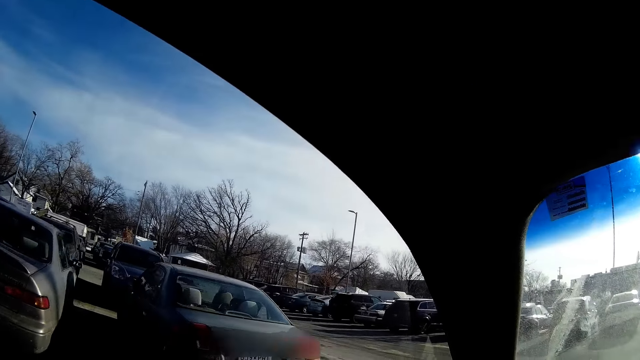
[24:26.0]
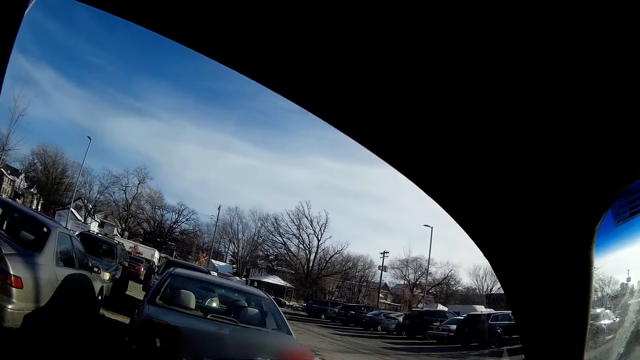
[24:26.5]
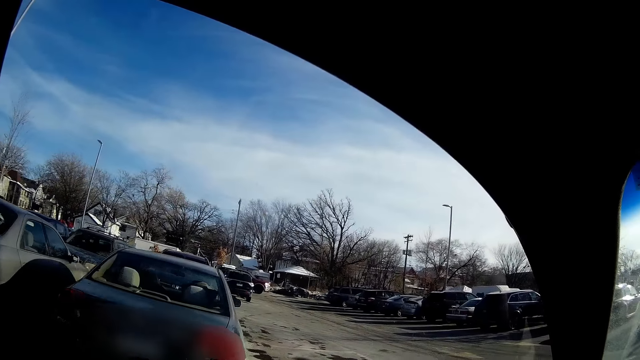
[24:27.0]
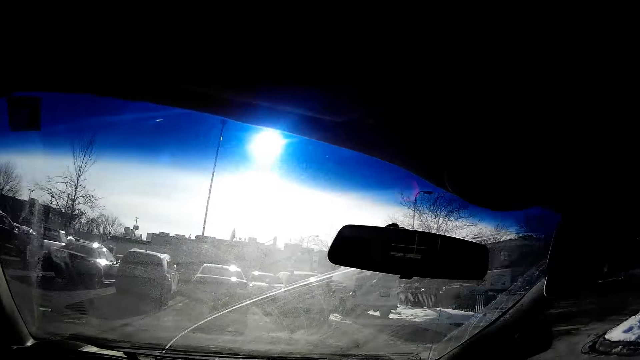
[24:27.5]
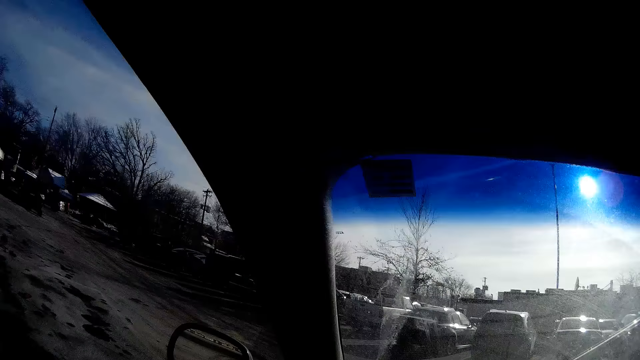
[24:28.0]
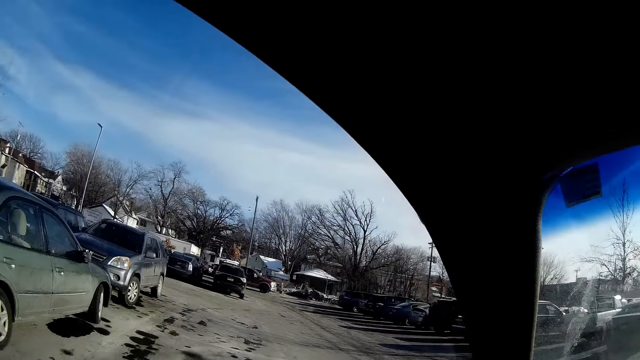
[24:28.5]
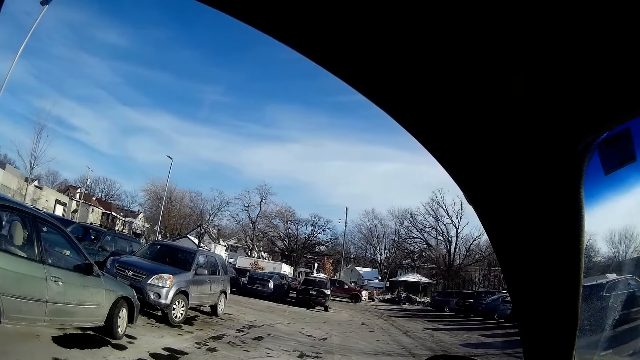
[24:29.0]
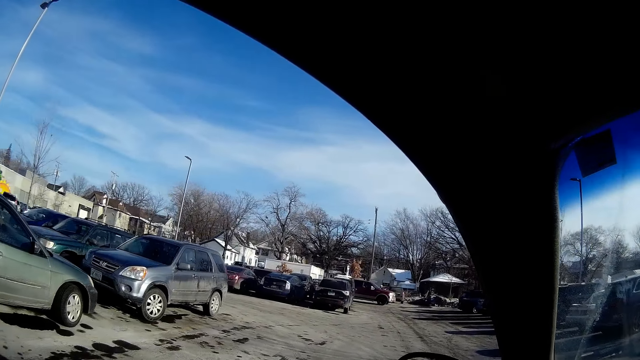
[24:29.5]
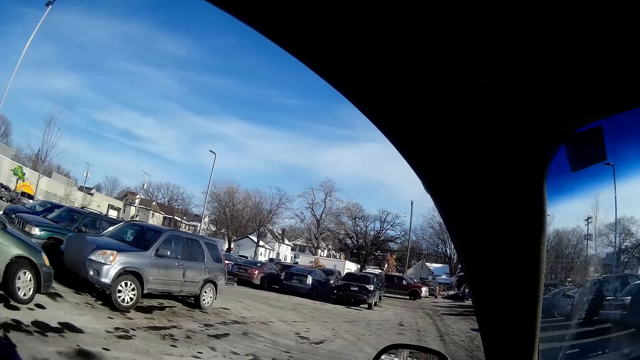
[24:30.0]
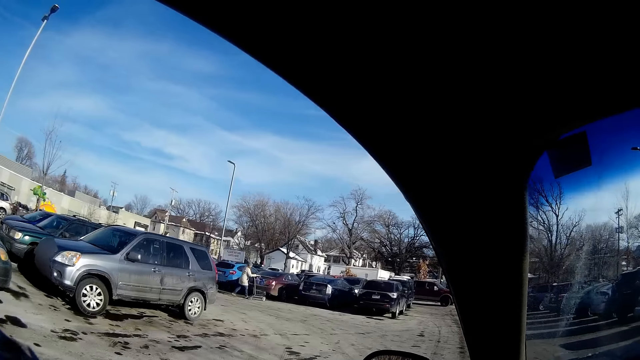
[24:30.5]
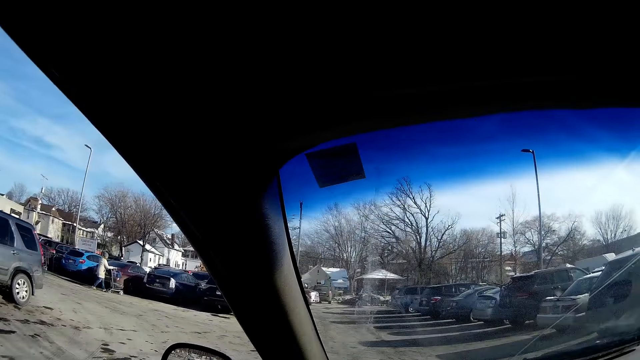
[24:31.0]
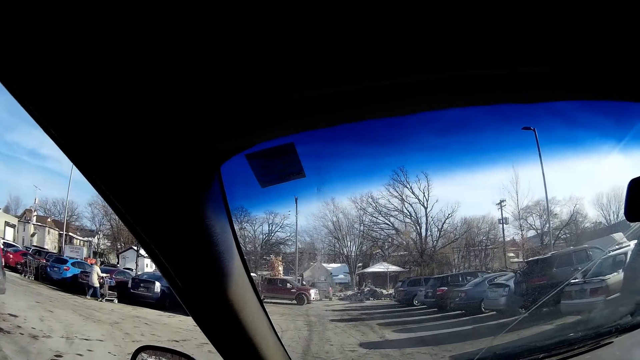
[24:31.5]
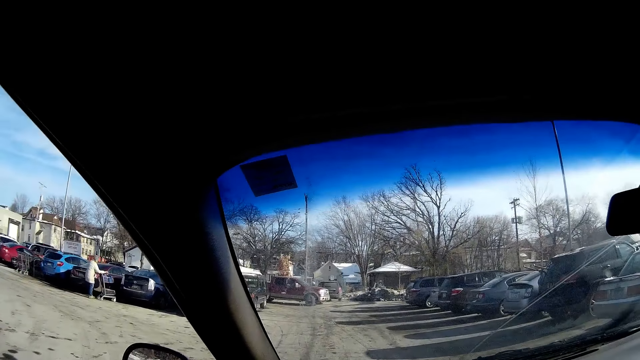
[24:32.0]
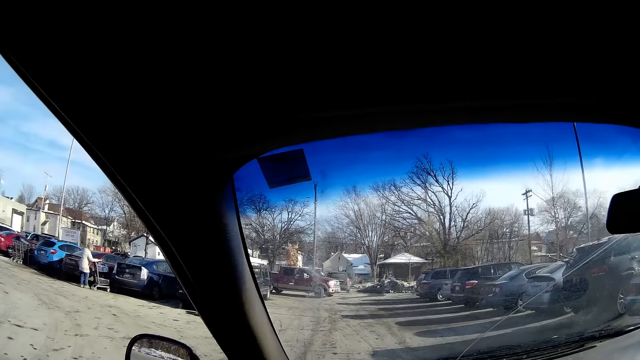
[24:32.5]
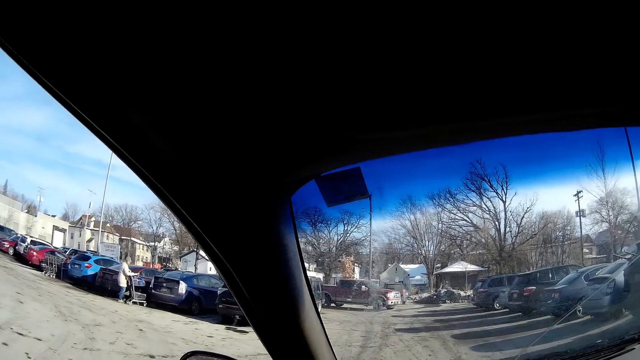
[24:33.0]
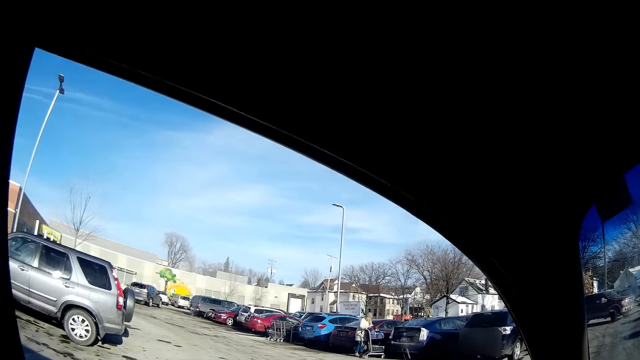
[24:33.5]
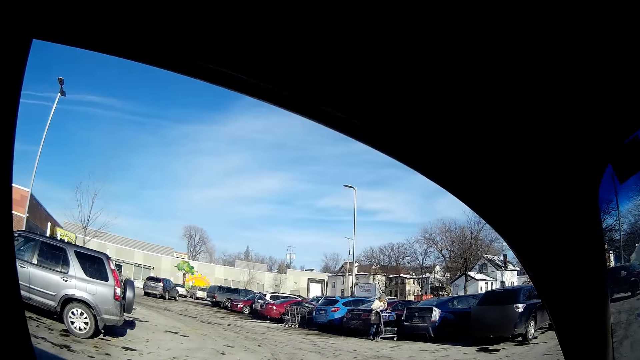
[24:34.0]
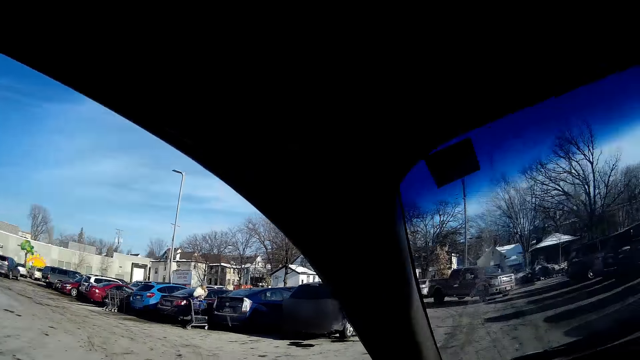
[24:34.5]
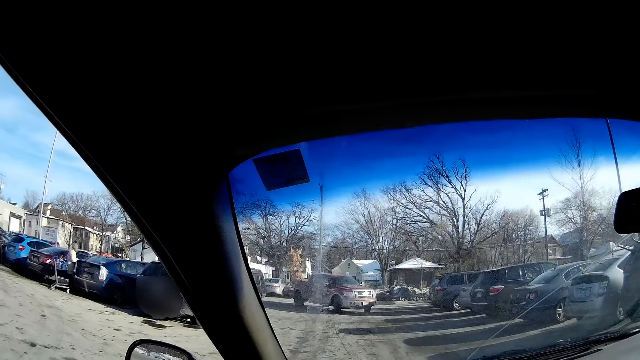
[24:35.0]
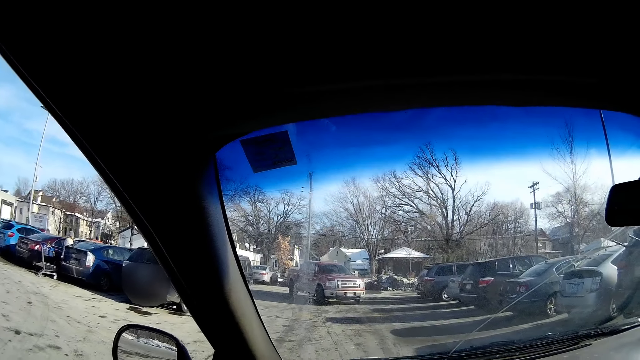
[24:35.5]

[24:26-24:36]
The camera wearer drives left in the car park.

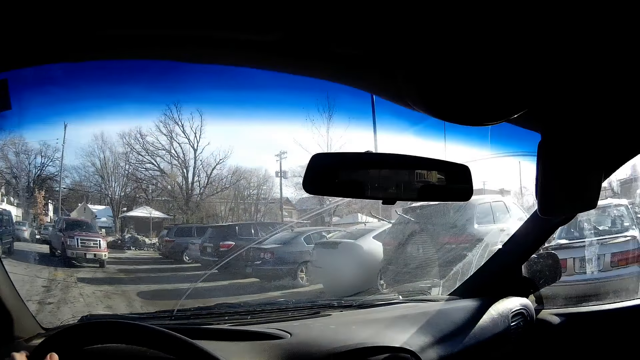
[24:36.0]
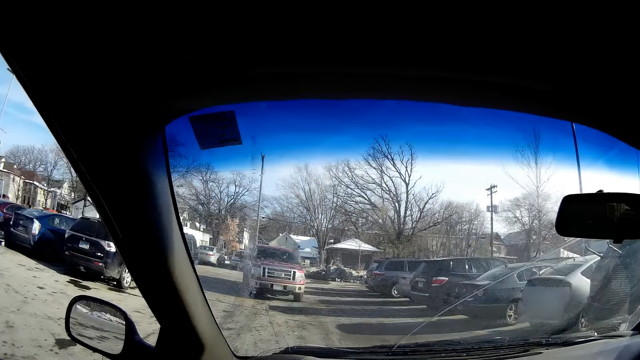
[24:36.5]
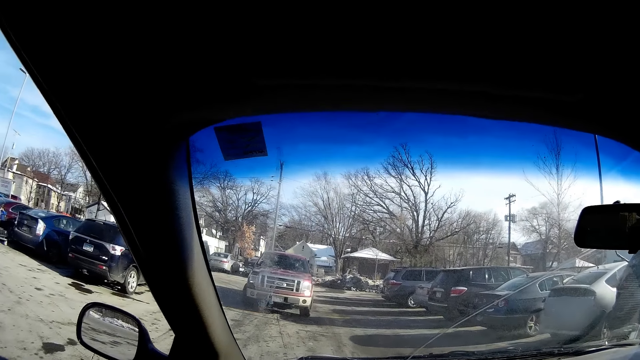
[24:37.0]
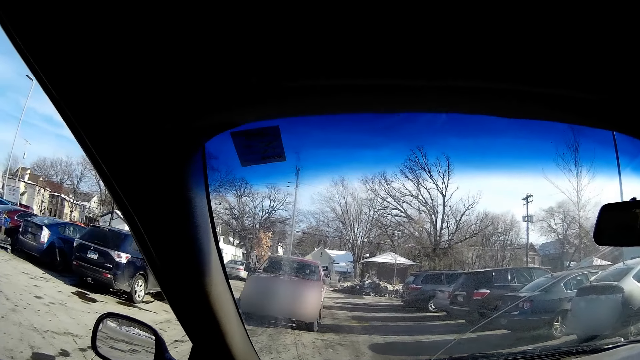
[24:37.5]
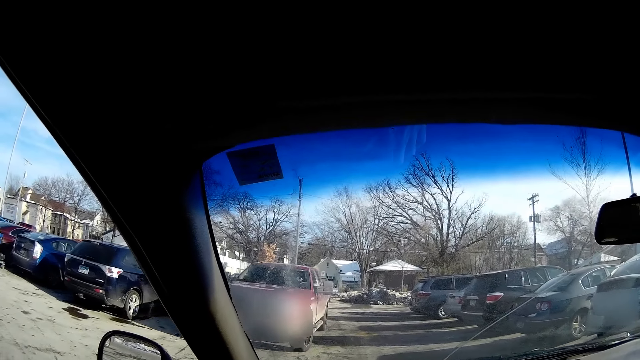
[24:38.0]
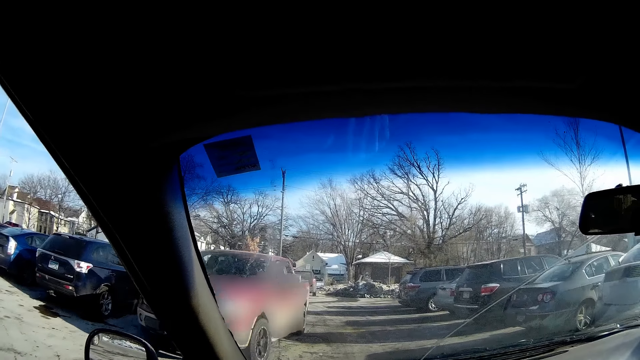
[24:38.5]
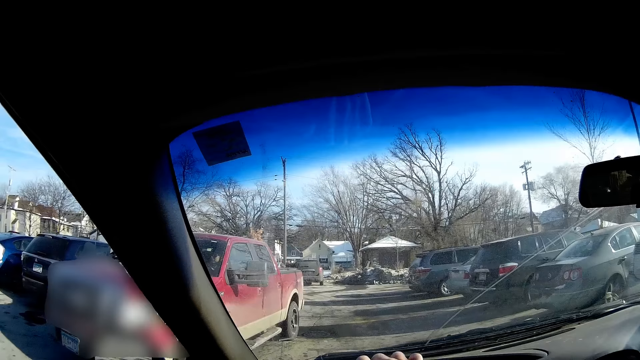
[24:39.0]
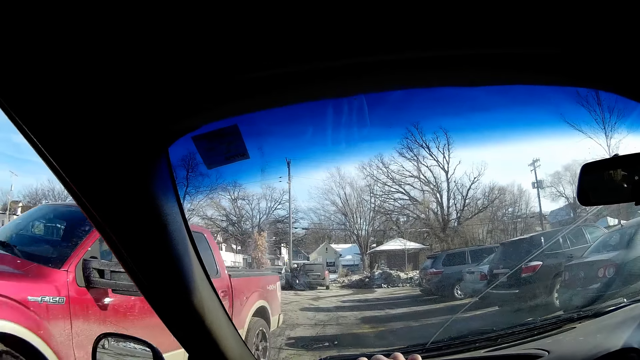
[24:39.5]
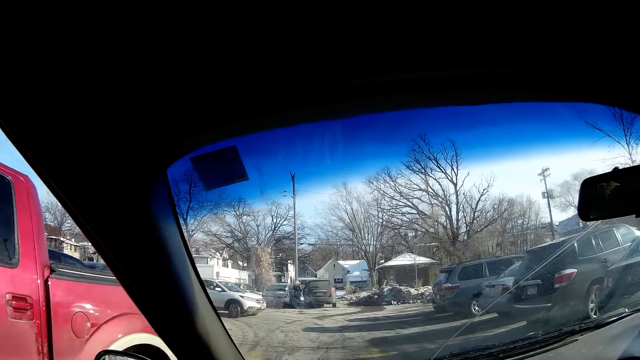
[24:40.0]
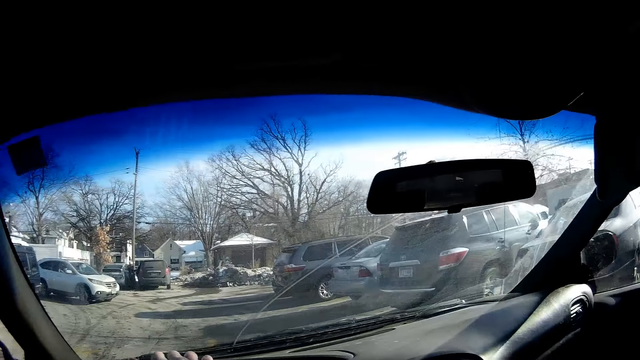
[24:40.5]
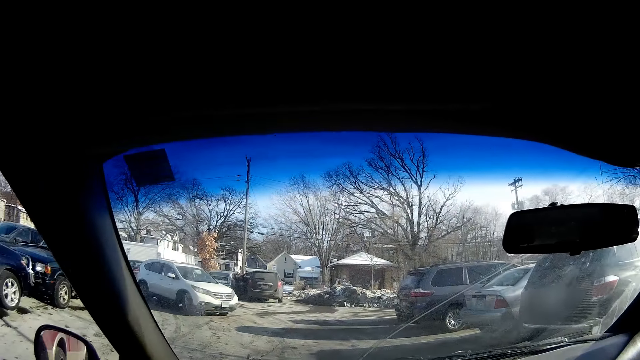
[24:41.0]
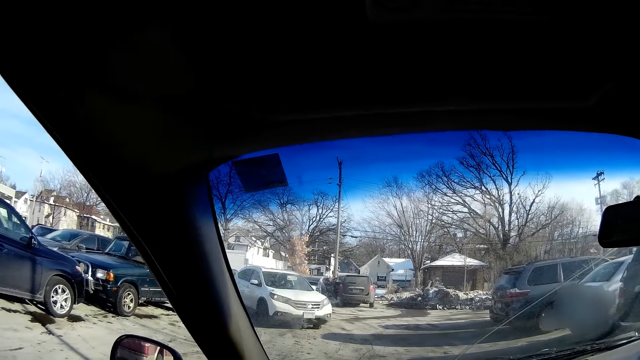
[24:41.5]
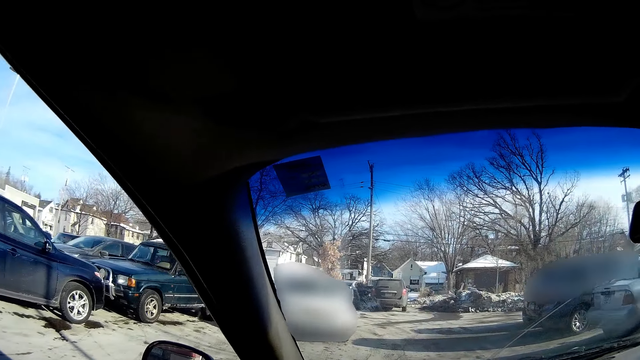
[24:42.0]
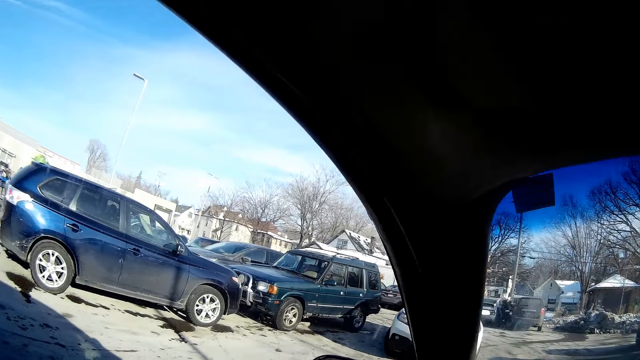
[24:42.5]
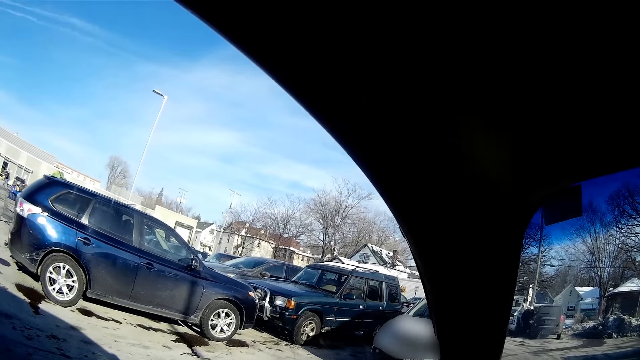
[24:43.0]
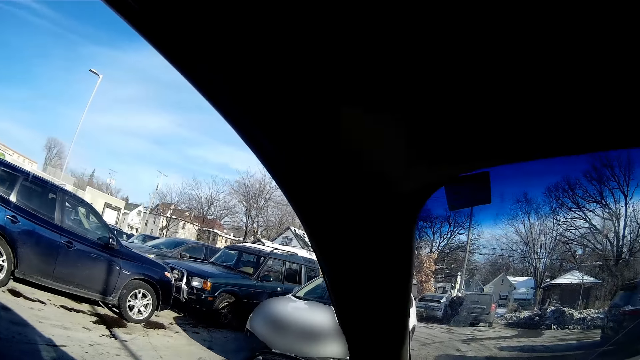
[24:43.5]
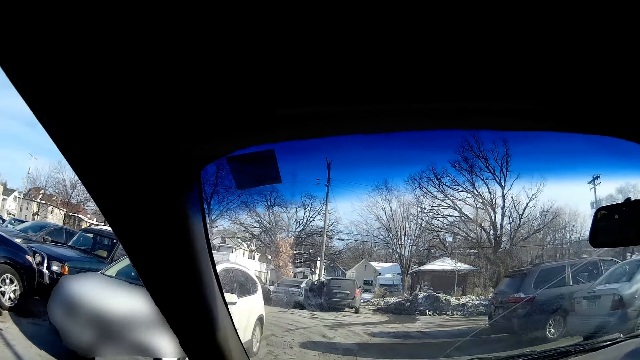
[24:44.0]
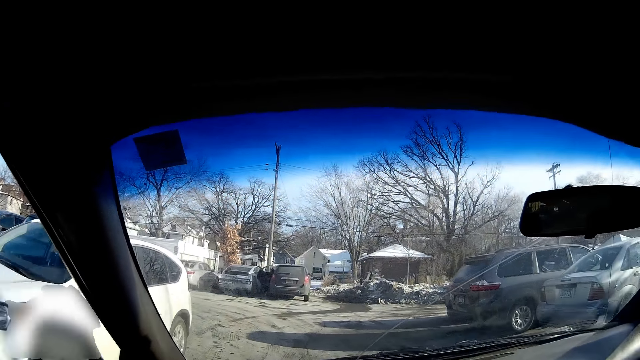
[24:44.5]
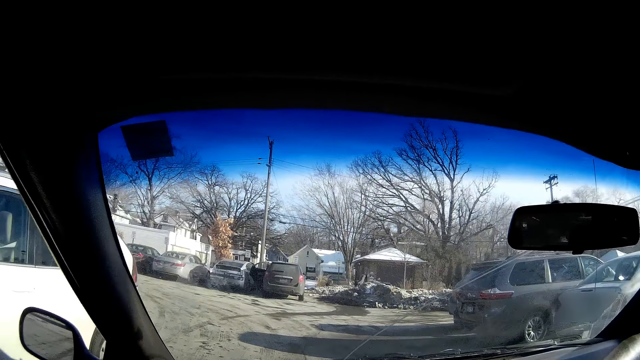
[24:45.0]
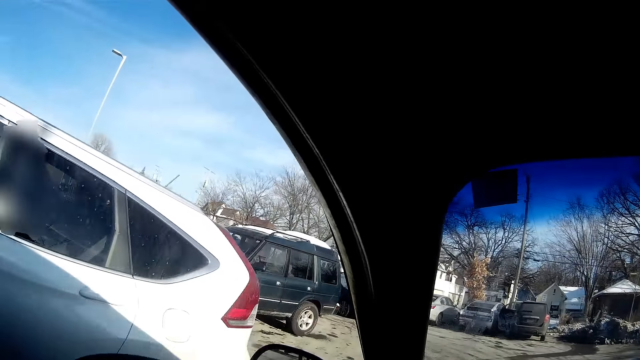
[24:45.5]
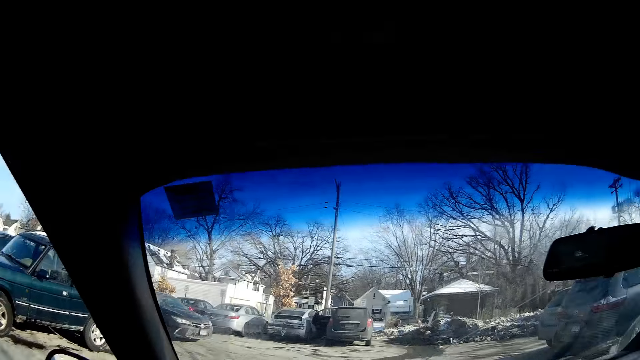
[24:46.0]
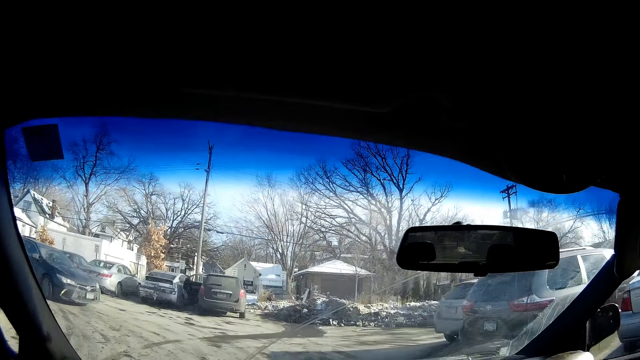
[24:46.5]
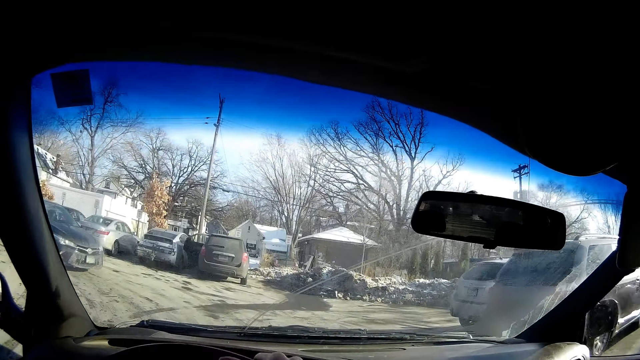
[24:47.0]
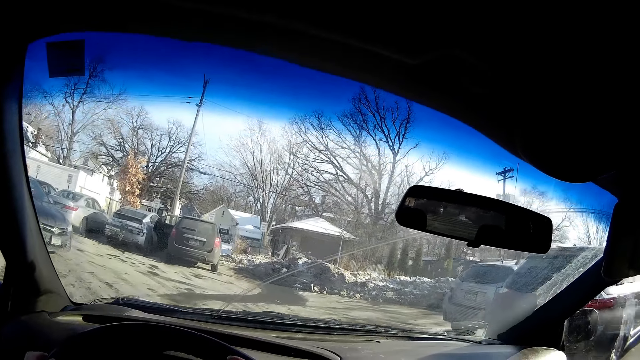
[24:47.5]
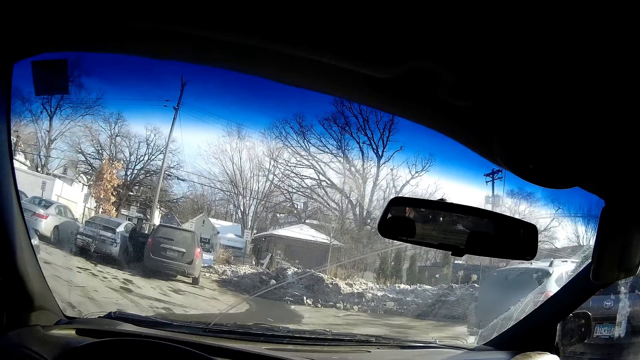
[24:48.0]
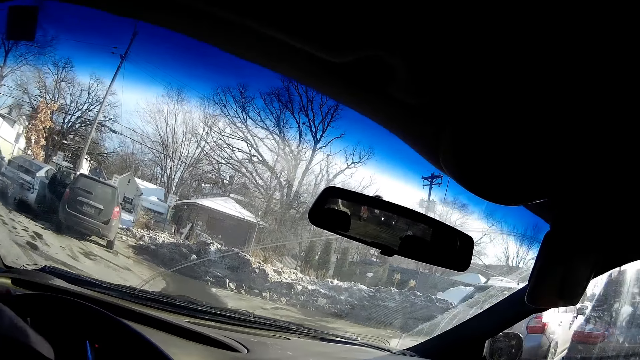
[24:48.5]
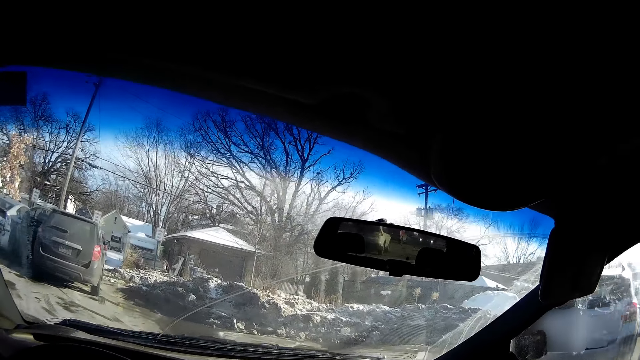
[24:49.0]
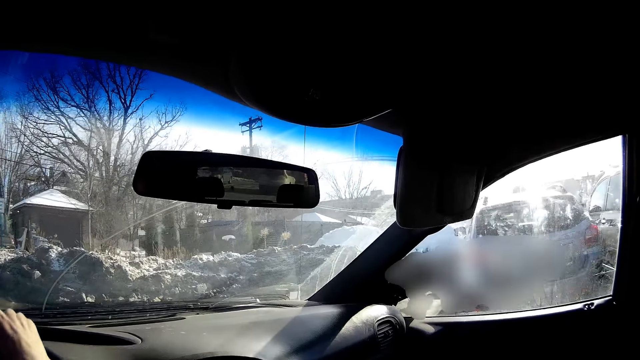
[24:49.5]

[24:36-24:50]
The camera wearer drives past a red pickup truck. He drives past a white jeep. He drives the car with his hands to a parking space.
